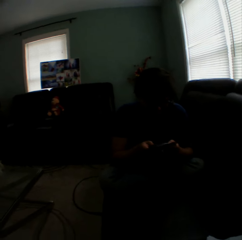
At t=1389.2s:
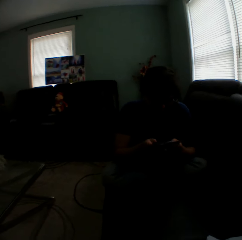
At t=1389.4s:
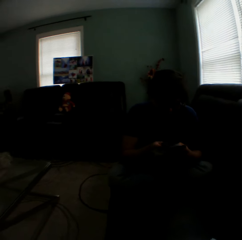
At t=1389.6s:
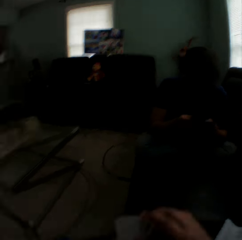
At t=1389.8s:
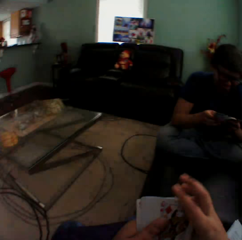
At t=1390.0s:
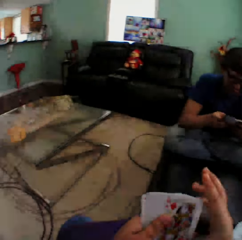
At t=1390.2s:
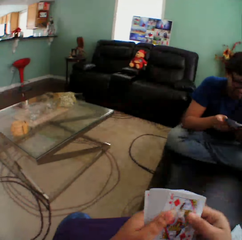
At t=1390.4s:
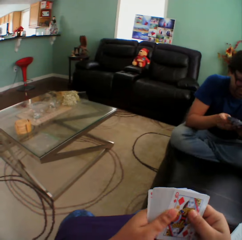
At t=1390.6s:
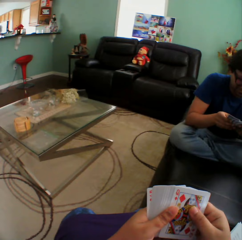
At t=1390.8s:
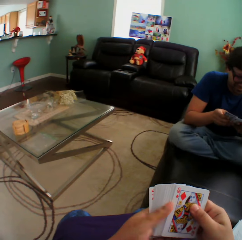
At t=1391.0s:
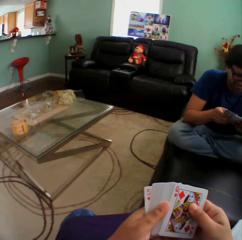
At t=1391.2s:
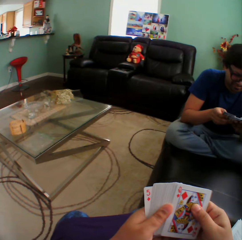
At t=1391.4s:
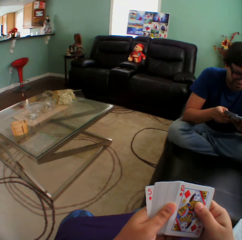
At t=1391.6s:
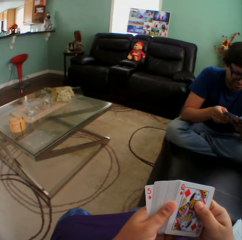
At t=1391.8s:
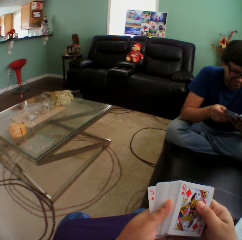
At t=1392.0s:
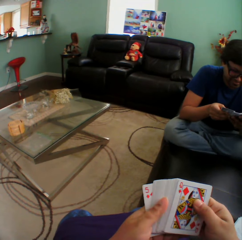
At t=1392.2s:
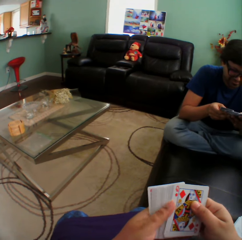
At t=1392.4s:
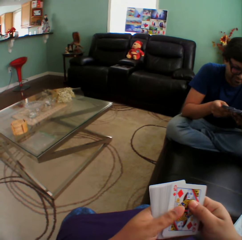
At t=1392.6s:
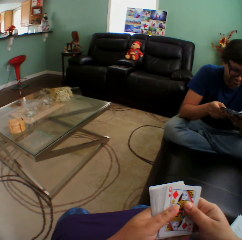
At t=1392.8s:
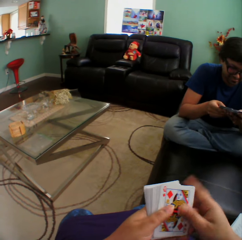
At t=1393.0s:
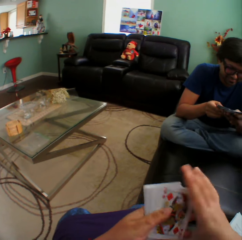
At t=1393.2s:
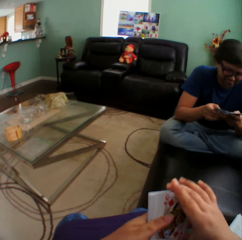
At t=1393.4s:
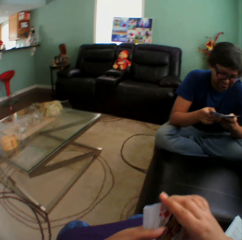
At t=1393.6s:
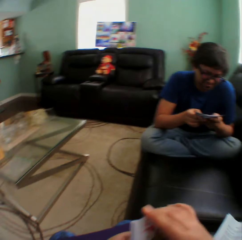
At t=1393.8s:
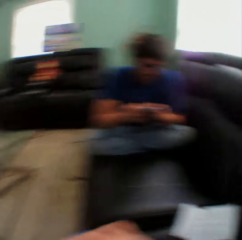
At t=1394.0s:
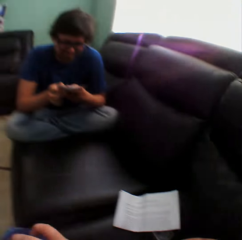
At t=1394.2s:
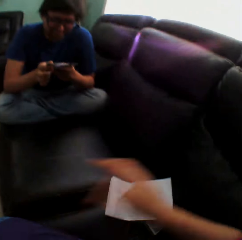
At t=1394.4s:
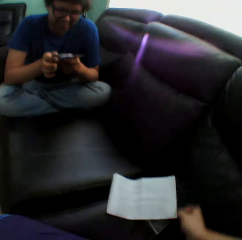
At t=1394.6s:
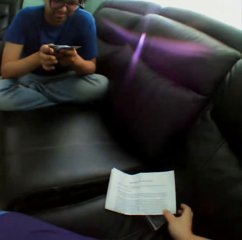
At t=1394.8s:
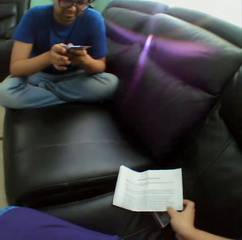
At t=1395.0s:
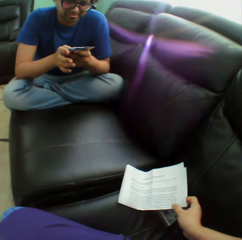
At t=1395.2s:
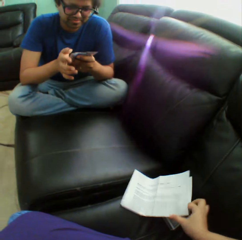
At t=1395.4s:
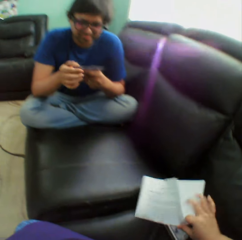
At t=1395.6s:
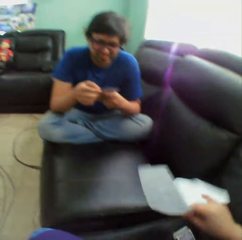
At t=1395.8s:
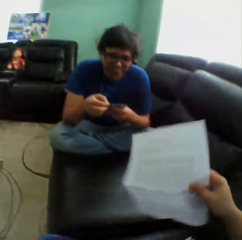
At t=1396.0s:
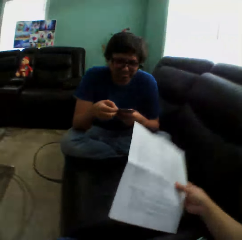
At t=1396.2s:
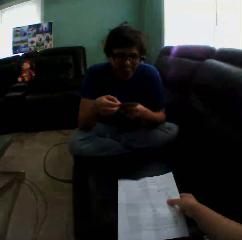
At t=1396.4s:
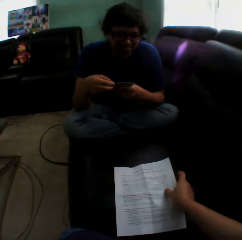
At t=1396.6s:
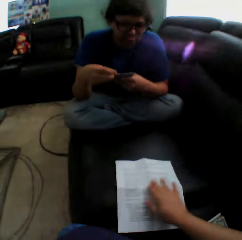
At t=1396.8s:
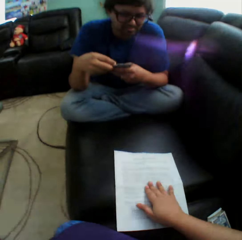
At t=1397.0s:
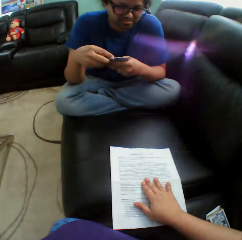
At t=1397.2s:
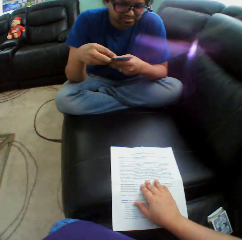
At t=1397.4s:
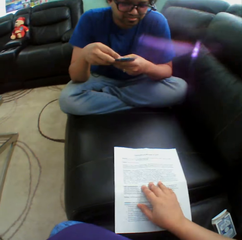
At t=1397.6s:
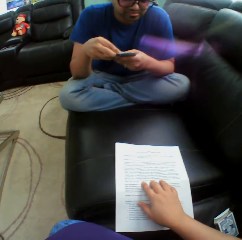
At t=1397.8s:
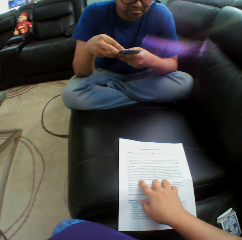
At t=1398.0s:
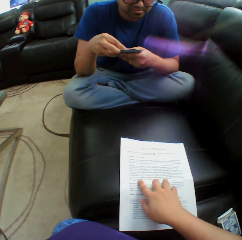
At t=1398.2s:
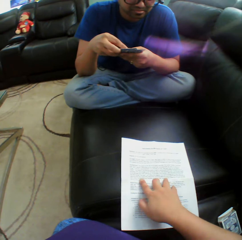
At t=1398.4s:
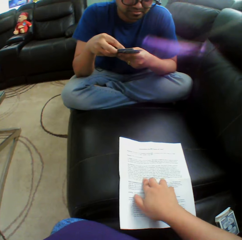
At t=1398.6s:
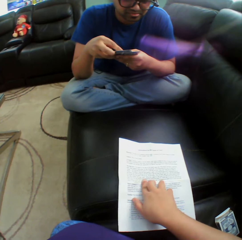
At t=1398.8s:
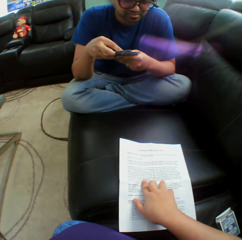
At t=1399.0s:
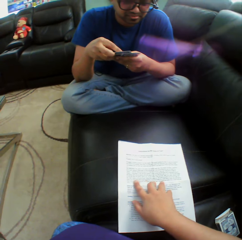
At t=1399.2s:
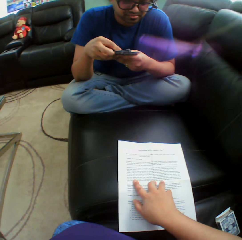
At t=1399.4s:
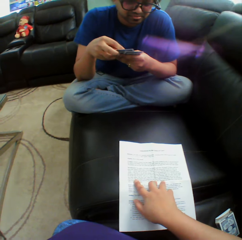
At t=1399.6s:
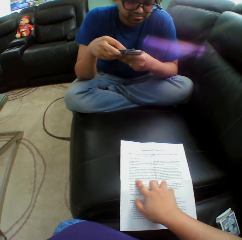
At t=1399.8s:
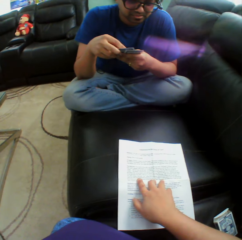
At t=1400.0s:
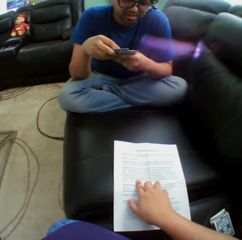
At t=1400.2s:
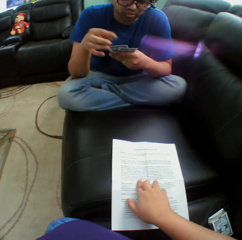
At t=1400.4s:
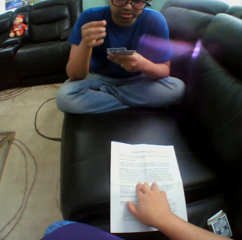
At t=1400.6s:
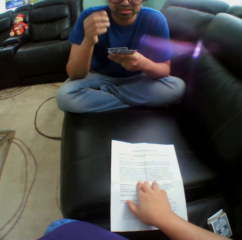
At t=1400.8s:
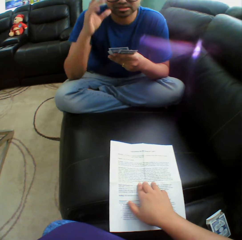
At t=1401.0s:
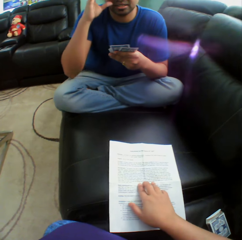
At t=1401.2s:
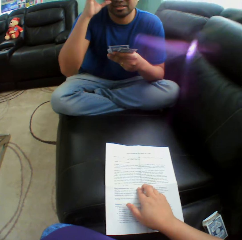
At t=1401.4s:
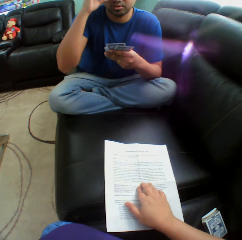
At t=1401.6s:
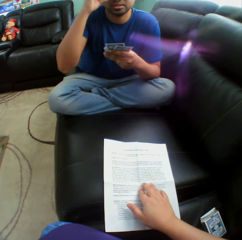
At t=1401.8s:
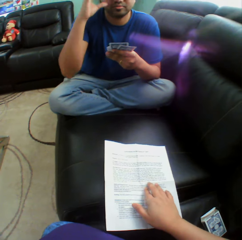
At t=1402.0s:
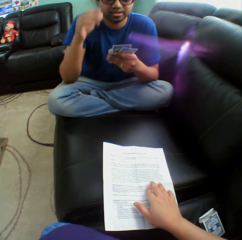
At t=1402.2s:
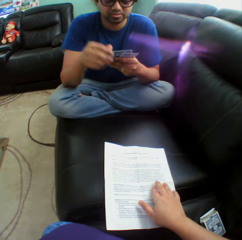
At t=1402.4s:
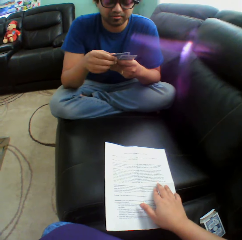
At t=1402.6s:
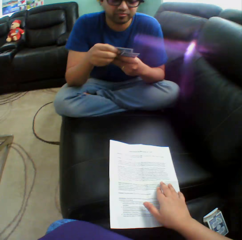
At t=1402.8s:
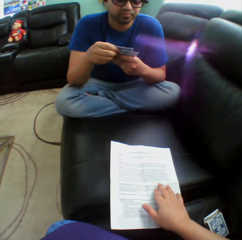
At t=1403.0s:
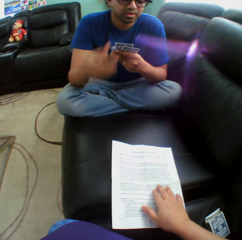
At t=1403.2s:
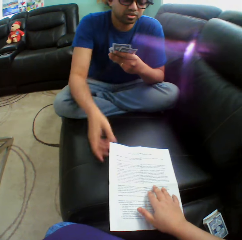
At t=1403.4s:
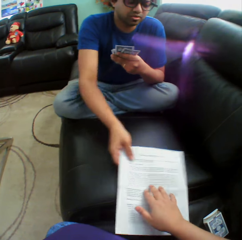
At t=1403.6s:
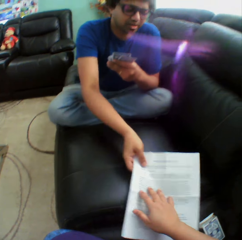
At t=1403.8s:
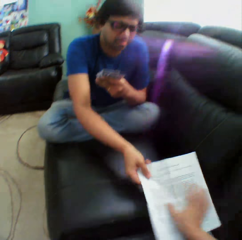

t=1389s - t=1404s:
The camera wearer turns to the side. They arrange cards in a hand and hold playing cards. A man holds playing cards. The camera wearer turns to the side. They pick up a paper on a couch and hold the paper on the couch. The man holds playing cards. The camera wearer straightens the paper on the couch and puts the paper on the couch. They read on the paper and hold the paper on the couch. The man holds playing cards and touches the shades. The camera wearer holds the paper on the couch.

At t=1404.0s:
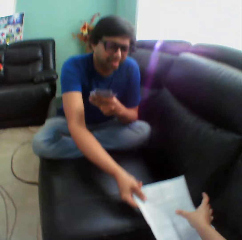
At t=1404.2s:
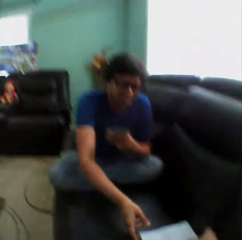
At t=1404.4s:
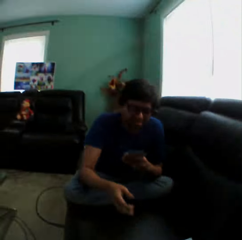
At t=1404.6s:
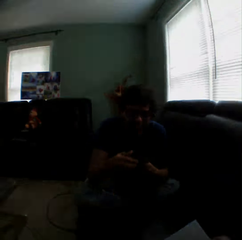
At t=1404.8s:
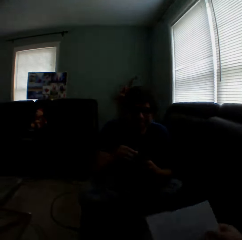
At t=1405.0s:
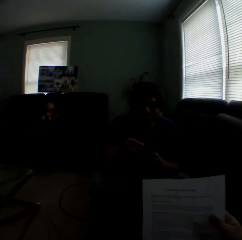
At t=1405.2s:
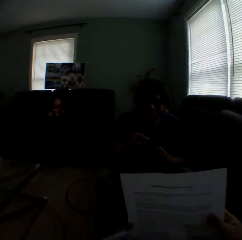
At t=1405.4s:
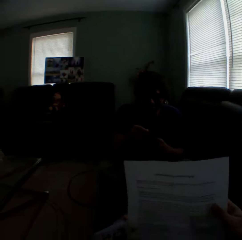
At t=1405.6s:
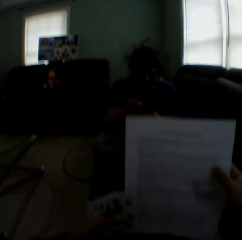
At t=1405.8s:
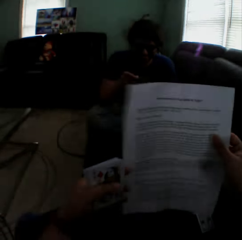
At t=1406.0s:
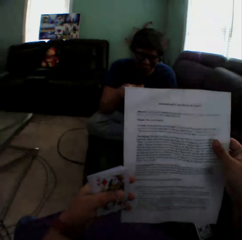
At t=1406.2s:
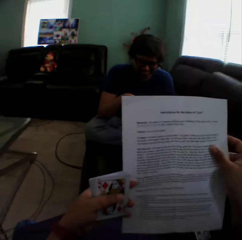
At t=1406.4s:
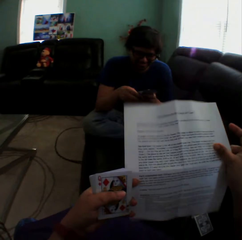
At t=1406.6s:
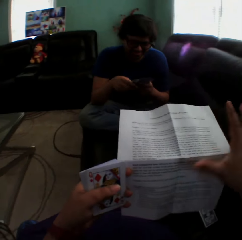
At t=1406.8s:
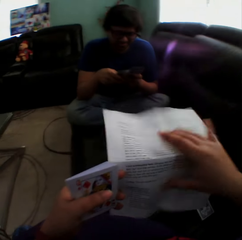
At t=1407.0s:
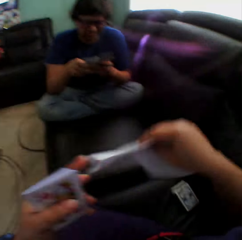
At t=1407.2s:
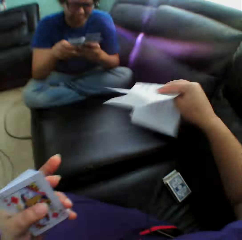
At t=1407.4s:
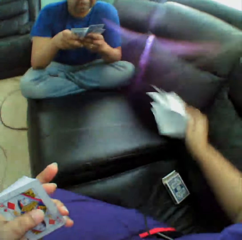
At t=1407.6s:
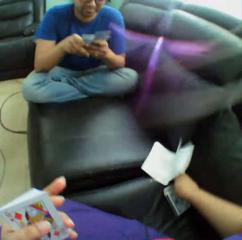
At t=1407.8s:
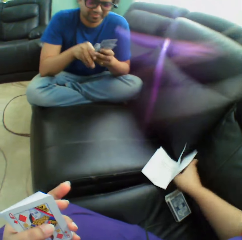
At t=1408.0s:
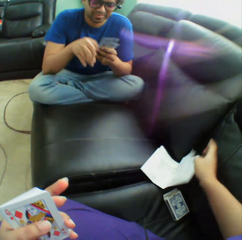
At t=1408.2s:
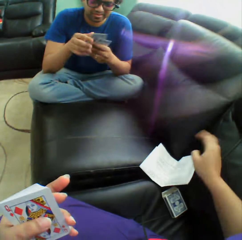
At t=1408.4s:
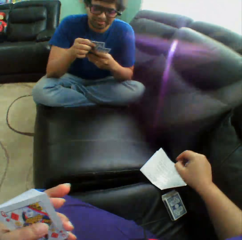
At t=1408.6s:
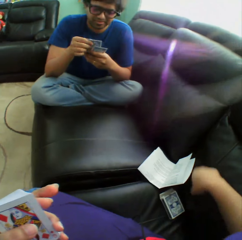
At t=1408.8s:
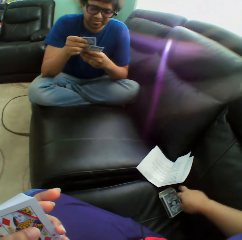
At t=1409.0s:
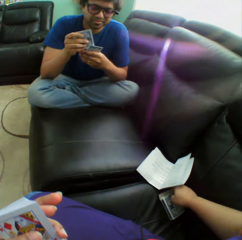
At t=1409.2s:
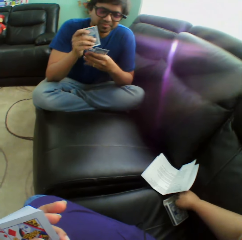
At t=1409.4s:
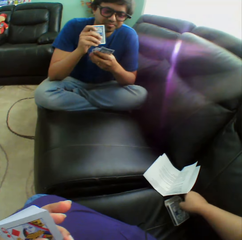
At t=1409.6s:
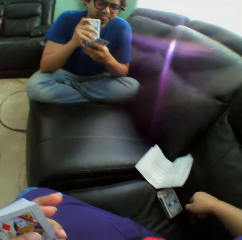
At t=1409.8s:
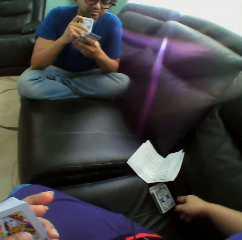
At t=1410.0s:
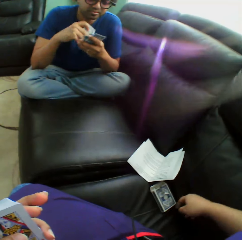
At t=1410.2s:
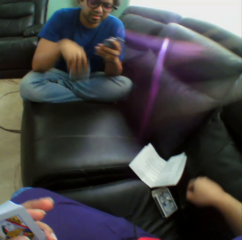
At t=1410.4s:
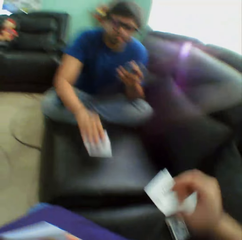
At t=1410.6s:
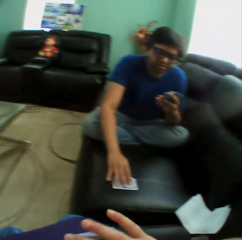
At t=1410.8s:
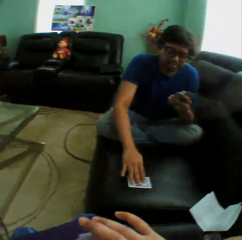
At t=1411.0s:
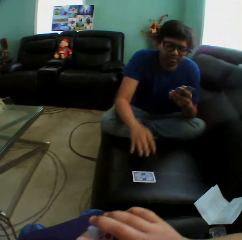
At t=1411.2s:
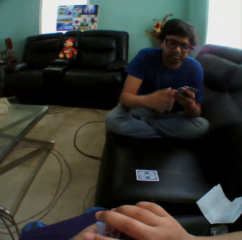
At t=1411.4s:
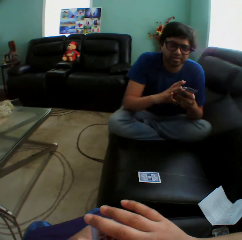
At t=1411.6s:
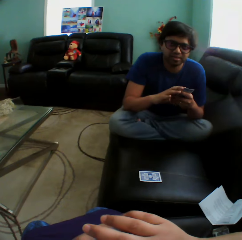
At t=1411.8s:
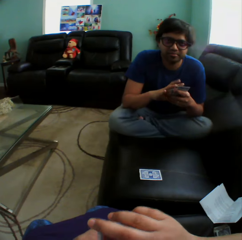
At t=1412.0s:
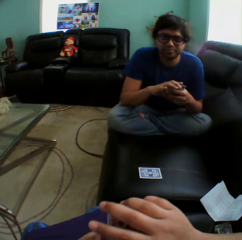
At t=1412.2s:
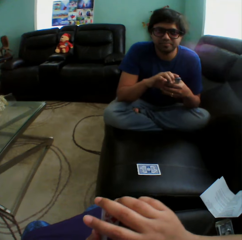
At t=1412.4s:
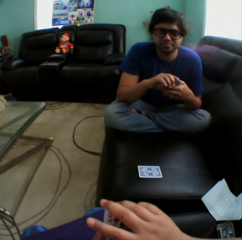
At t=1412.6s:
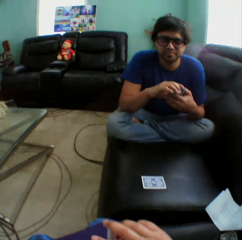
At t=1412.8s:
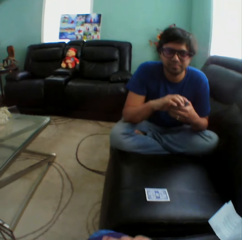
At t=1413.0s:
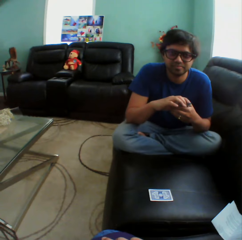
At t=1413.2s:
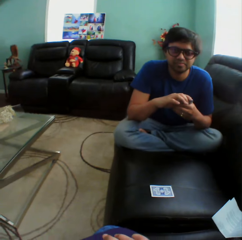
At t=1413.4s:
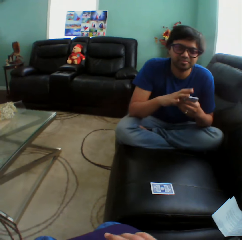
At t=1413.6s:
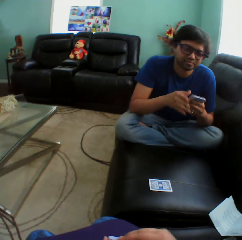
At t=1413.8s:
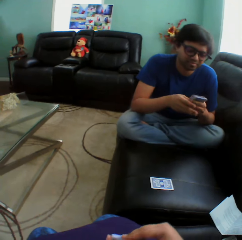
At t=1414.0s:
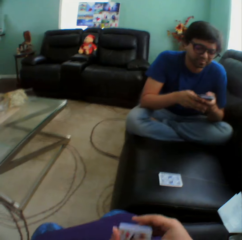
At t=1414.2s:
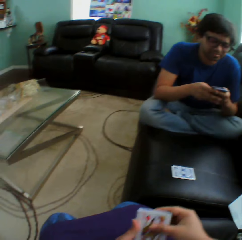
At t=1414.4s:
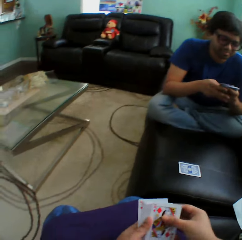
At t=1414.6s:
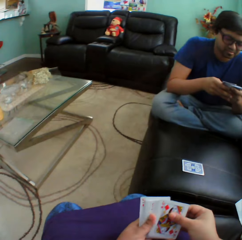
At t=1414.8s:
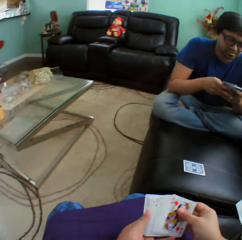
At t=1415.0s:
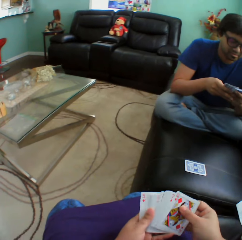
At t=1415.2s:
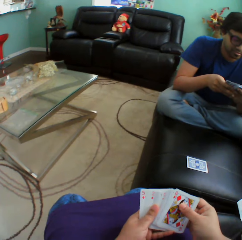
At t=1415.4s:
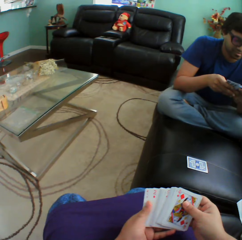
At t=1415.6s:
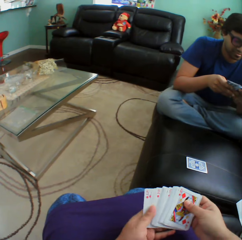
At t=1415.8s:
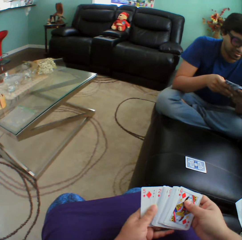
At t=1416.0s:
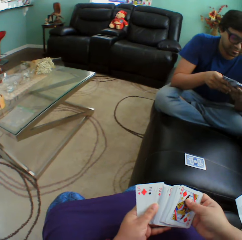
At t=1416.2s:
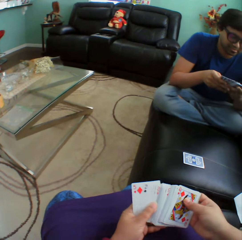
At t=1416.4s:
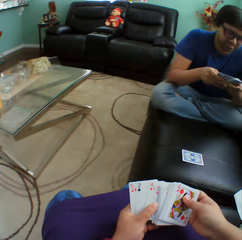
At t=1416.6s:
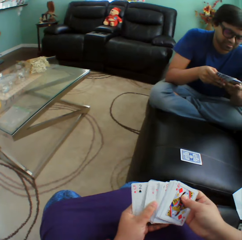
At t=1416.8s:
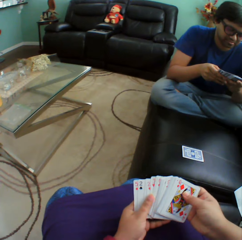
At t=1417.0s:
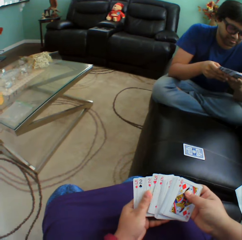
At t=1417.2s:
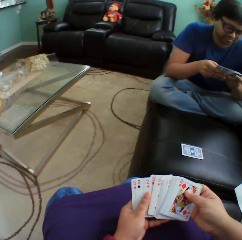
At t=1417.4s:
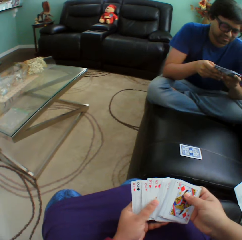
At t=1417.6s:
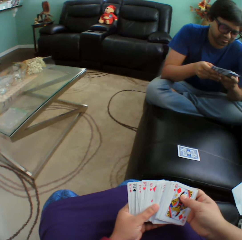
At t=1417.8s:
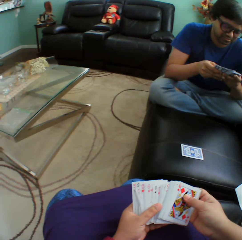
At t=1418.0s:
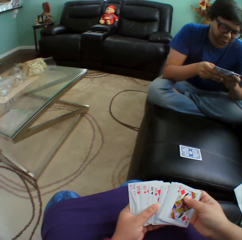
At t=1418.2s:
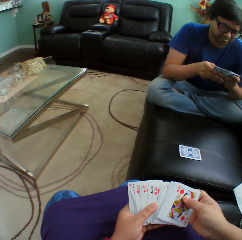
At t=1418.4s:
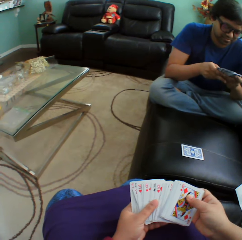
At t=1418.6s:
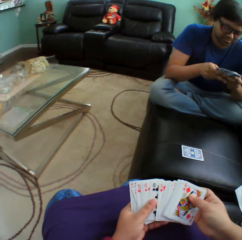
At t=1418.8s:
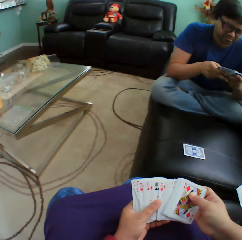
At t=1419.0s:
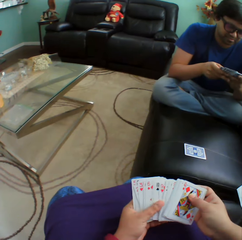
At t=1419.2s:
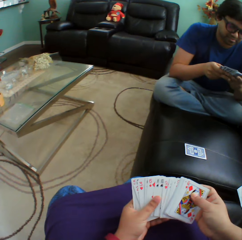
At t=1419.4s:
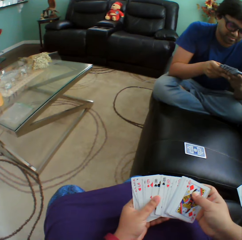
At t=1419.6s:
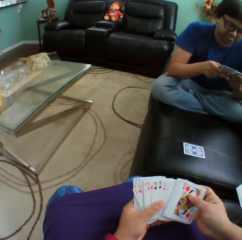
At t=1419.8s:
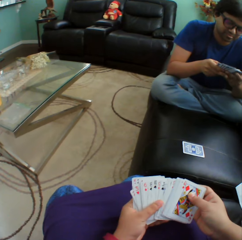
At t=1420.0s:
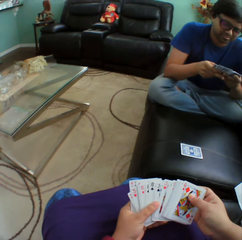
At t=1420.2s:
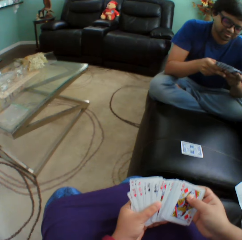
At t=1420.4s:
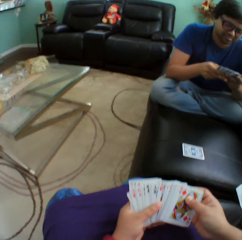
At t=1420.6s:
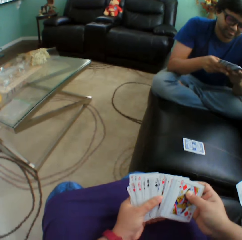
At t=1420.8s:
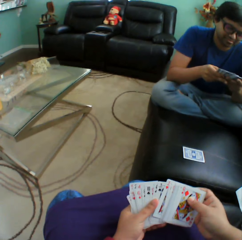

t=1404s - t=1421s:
A man adjusts the paper on the couch. The camera wearer turns to the side. They hold the paper. They lift the paper in a hand. They fold the paper. They put the paper on the couch. The man holds playing cards. The camera wearer turns to the side. The man puts a playing card on the couch and arranges cards in a hand. The man holds playing cards. The camera wearer arranges cards in a hand. They hold playing cards.
